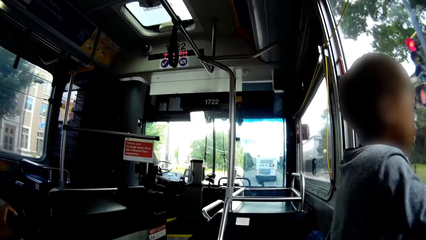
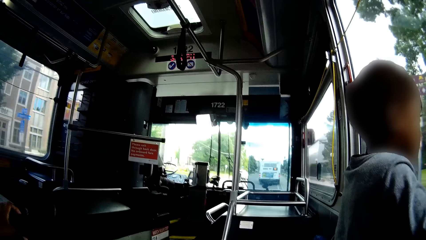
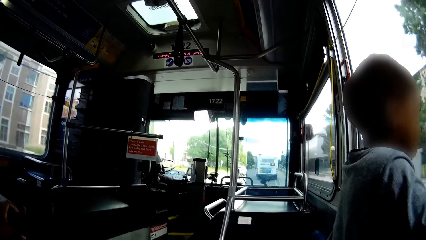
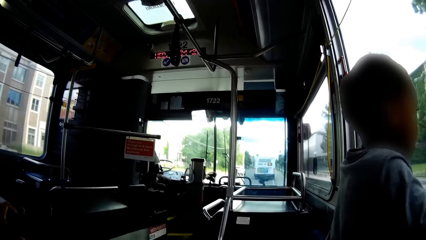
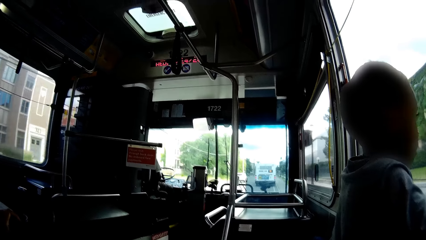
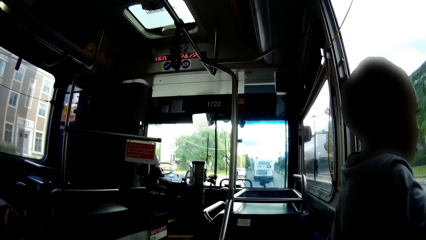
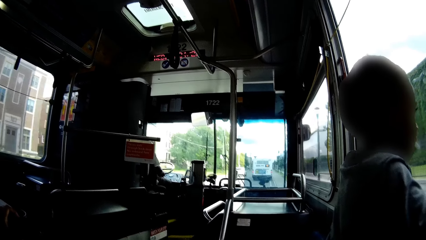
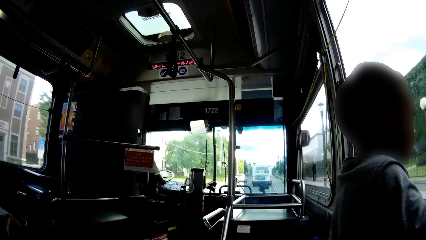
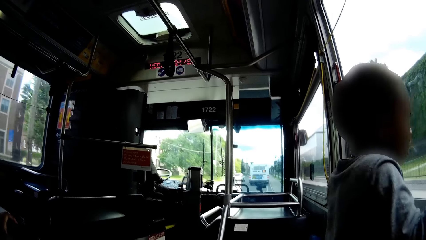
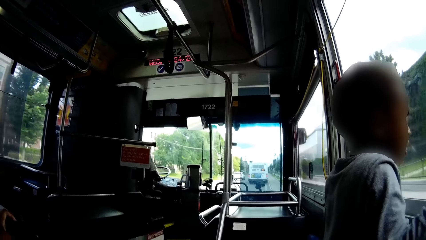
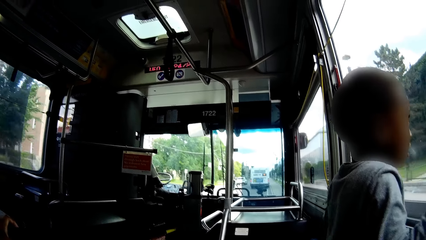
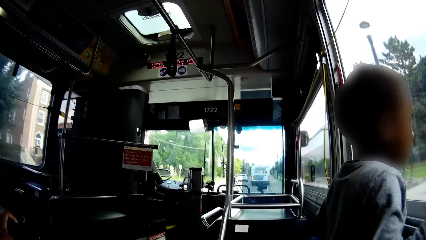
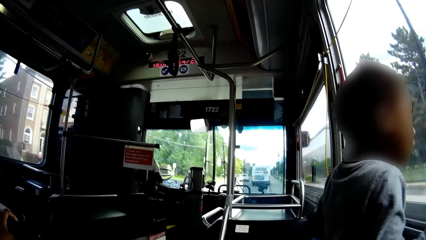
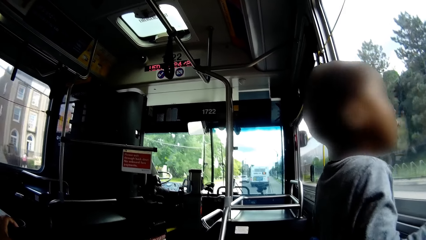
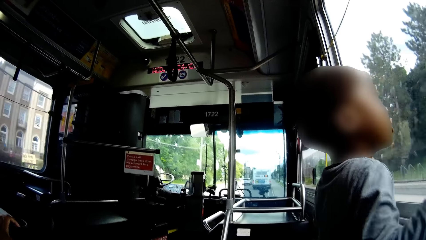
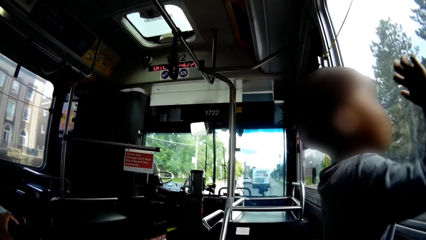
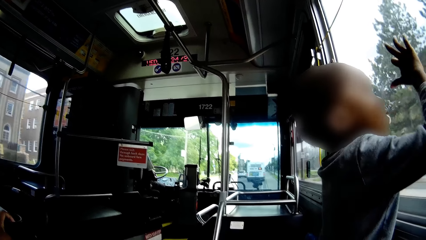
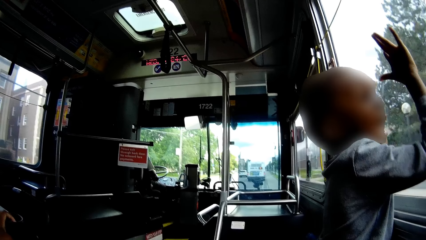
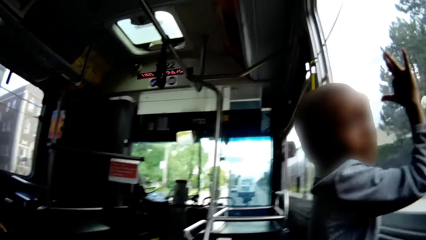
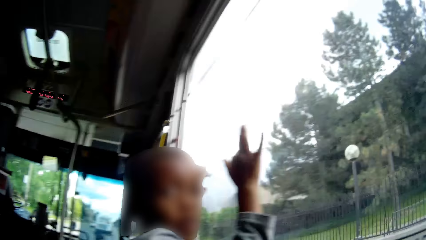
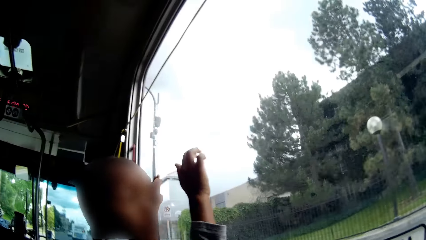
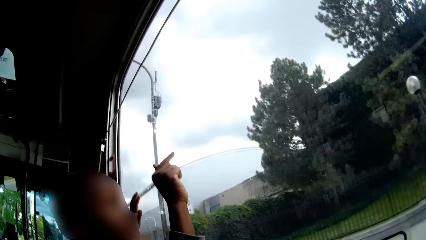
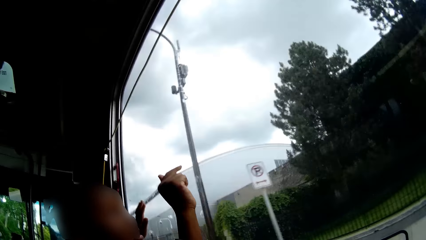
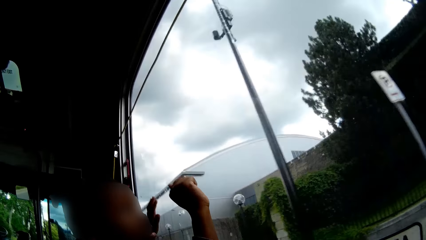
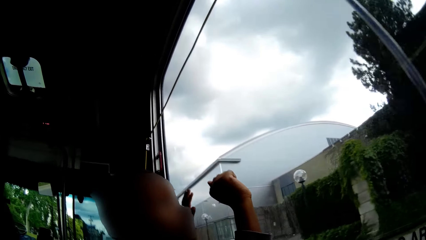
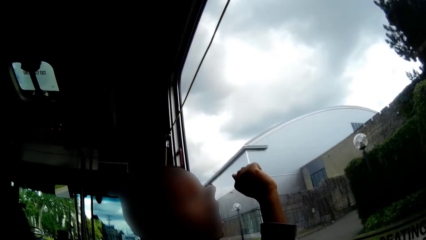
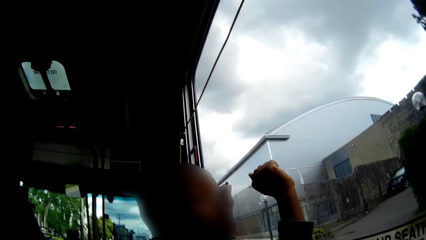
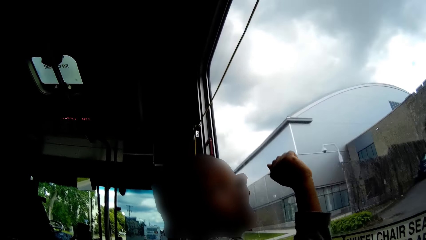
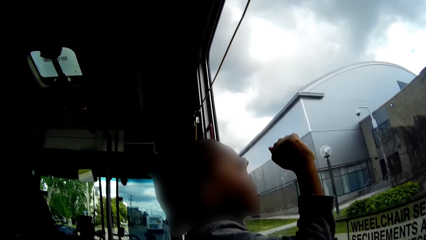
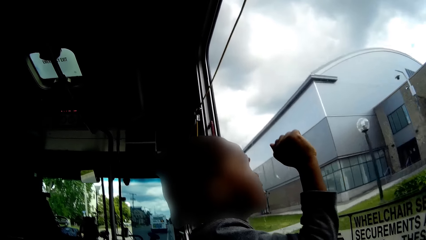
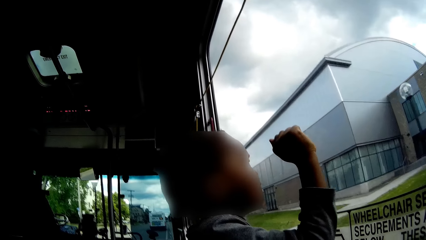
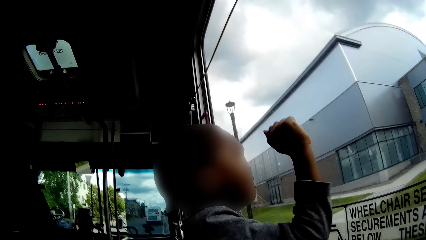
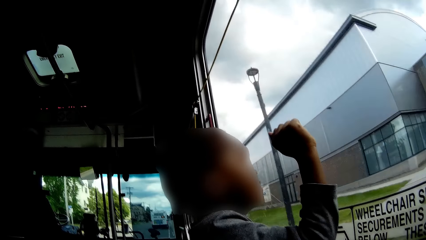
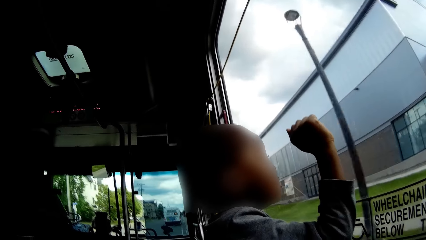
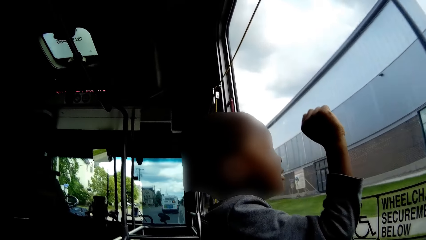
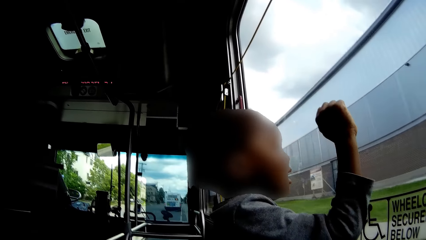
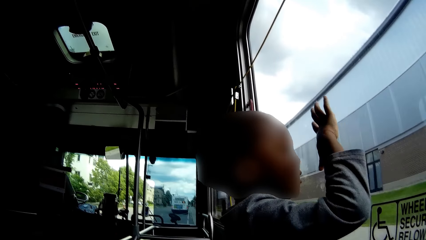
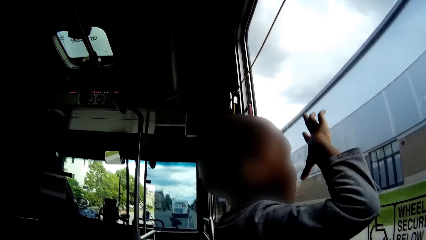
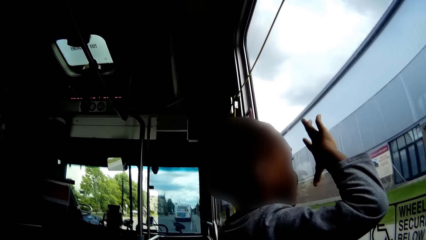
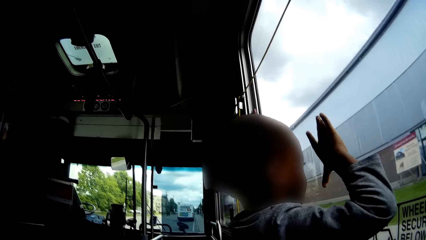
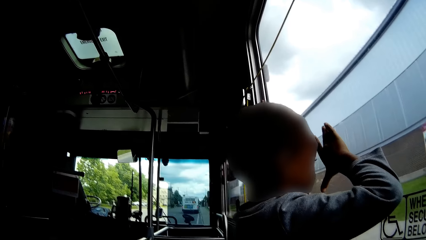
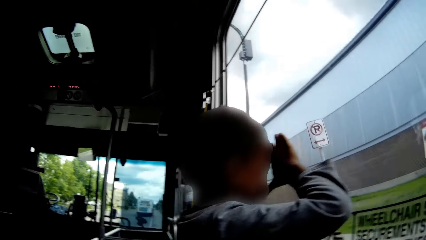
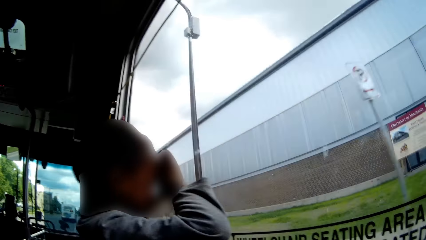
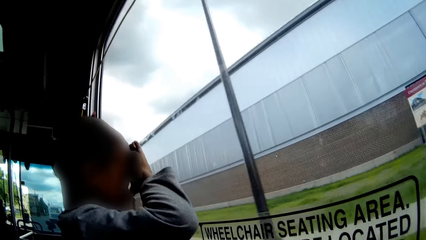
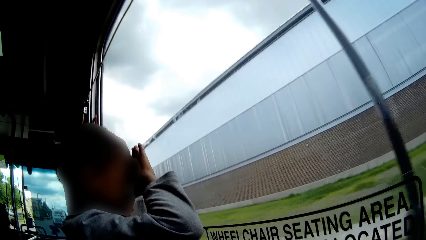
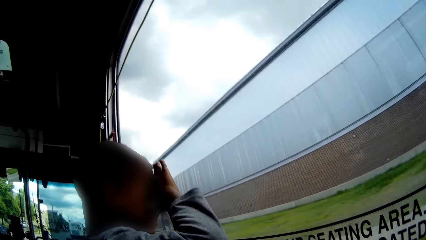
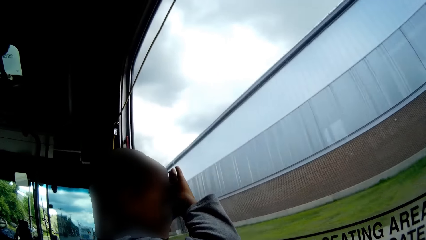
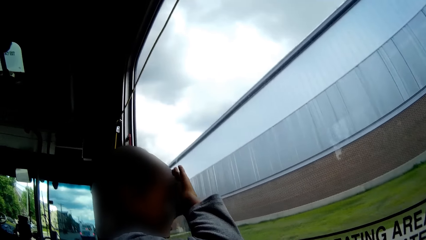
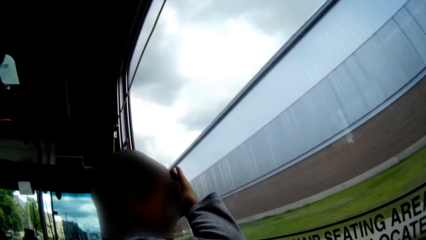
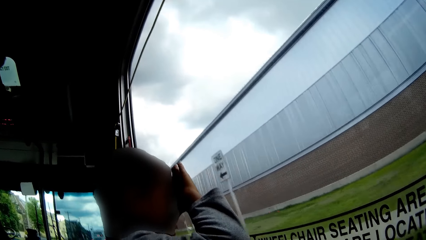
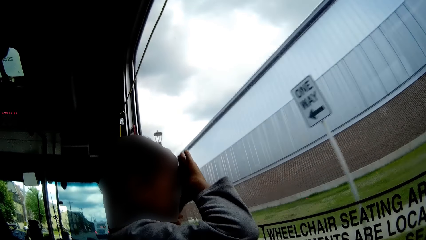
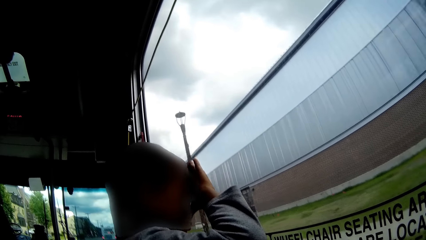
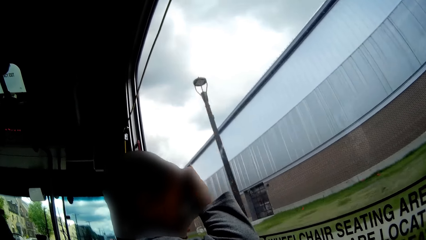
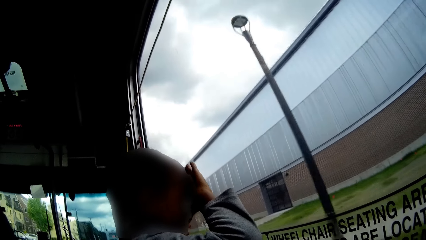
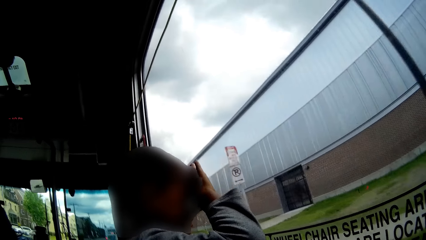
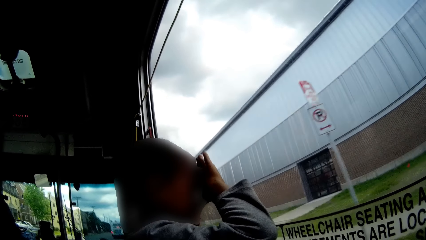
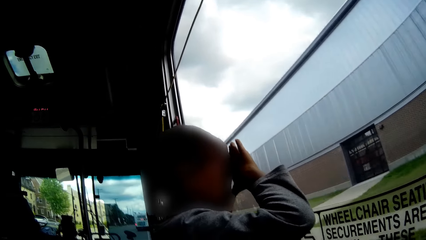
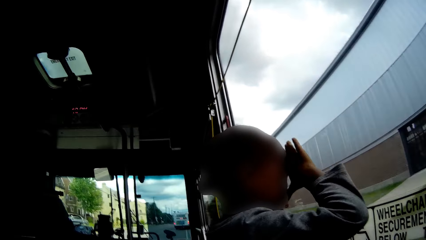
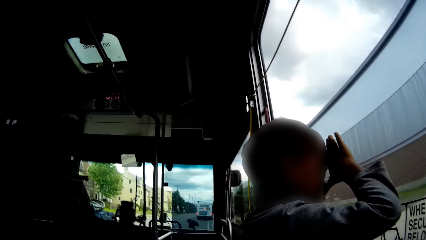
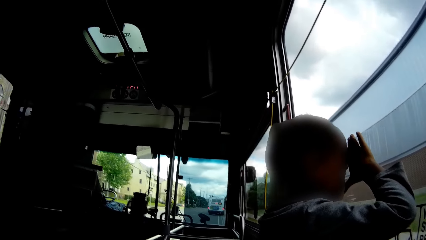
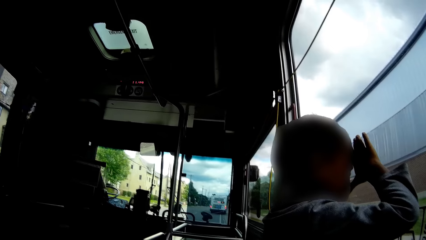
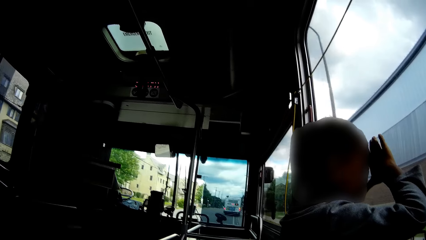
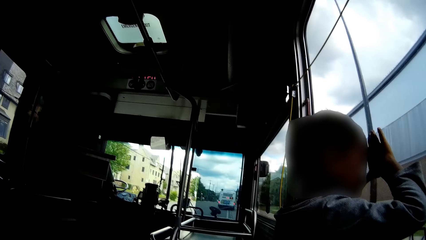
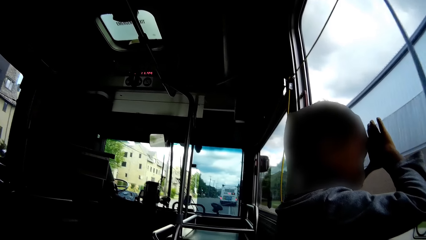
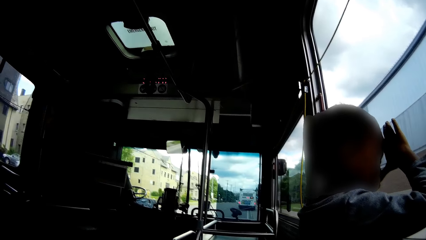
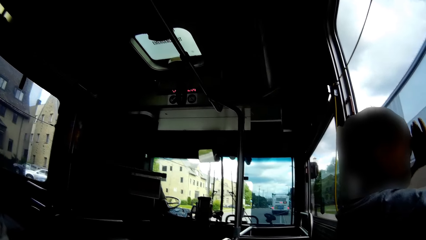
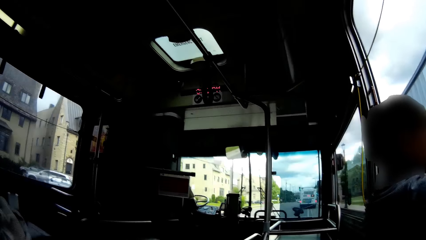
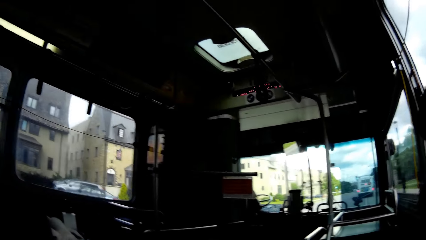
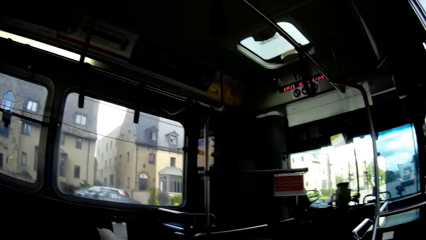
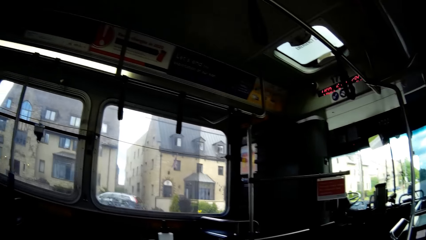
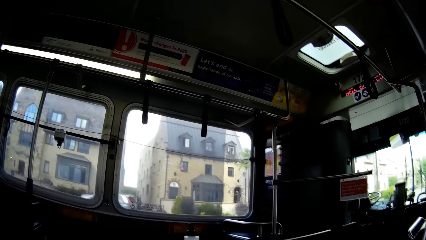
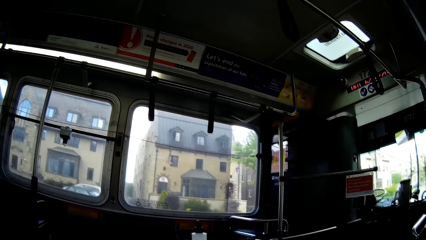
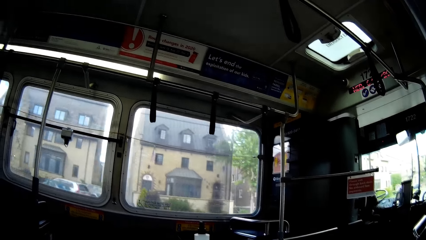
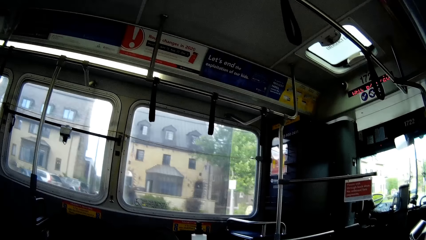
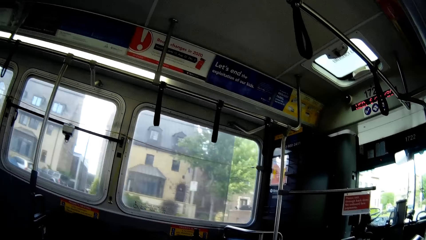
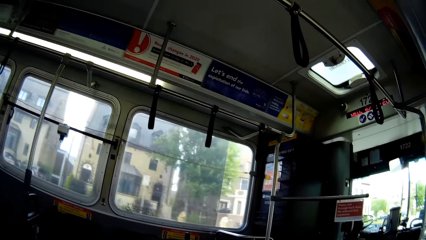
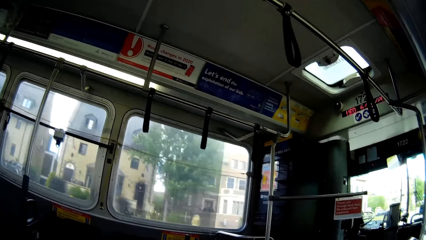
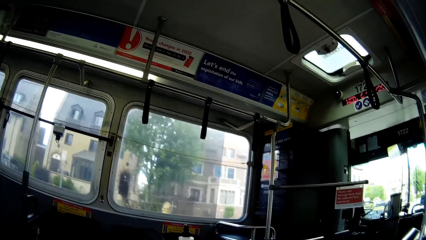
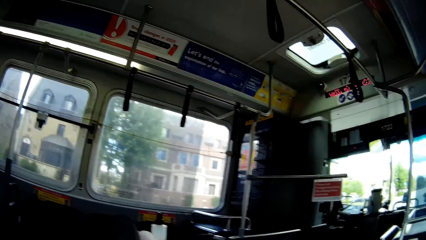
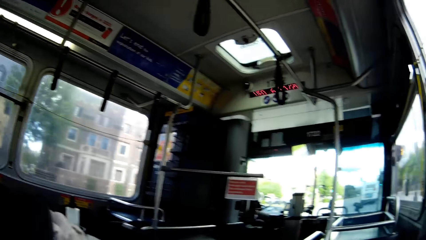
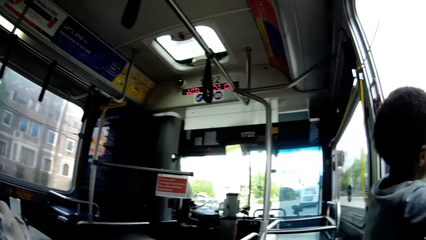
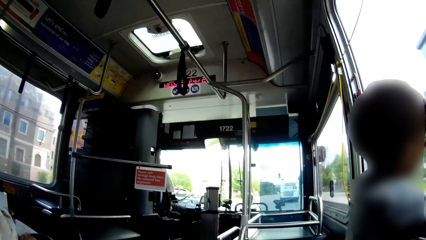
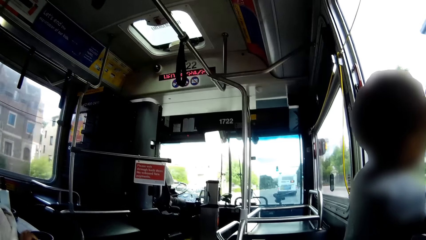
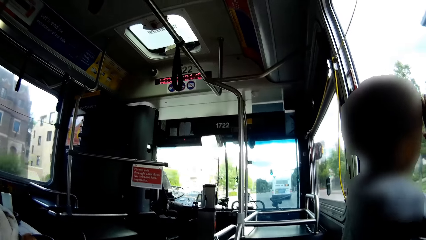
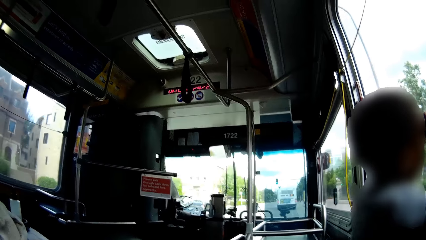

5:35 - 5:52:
The boy taps the window in the bus with both hands. The boy places both hands on the window of the bus. The boy moves his right hand on the window in the bus. The boy places his head on his hands on the window in the bus.
